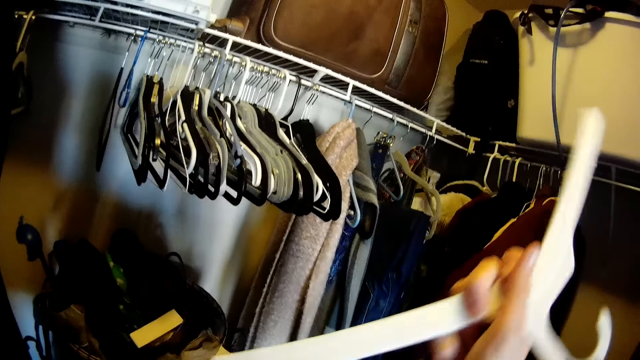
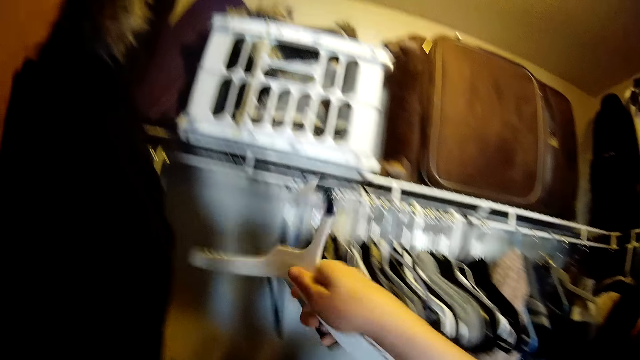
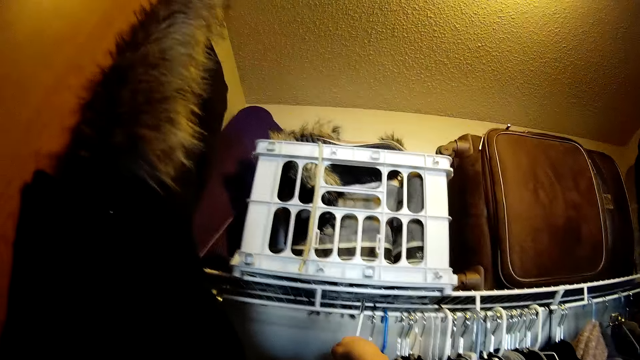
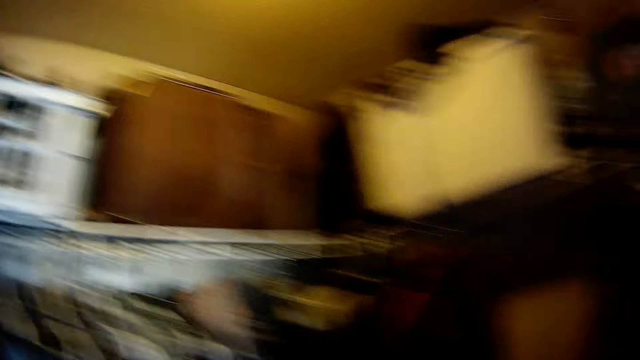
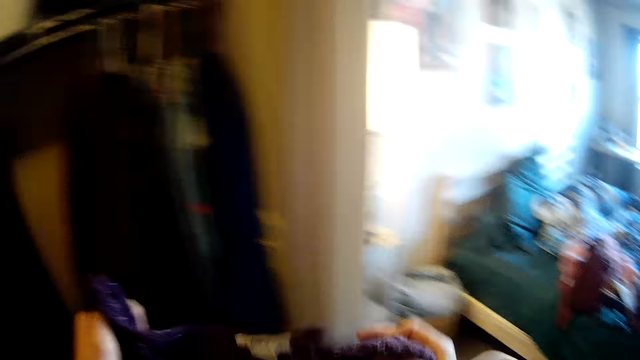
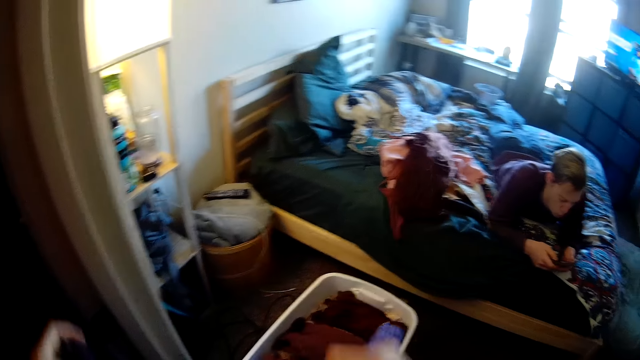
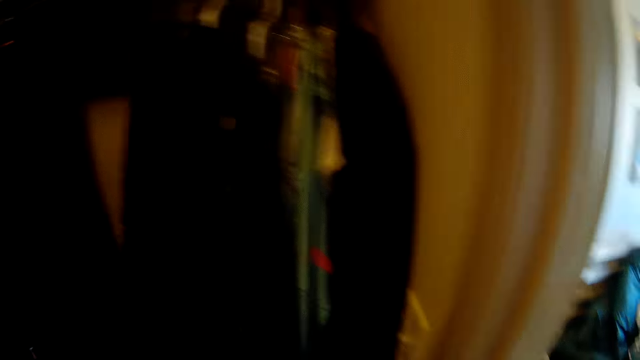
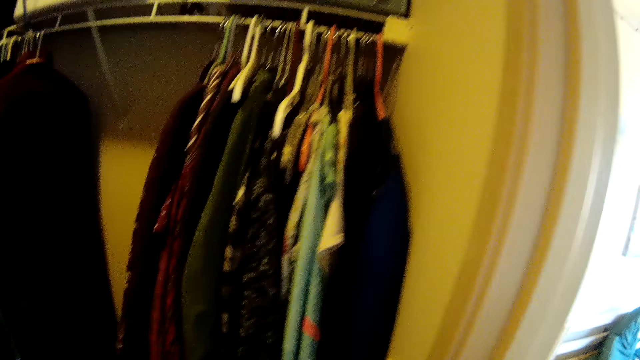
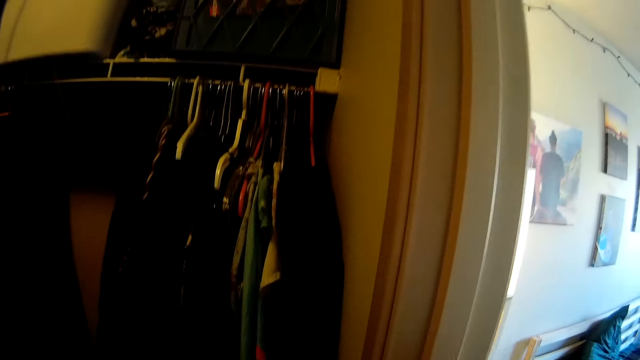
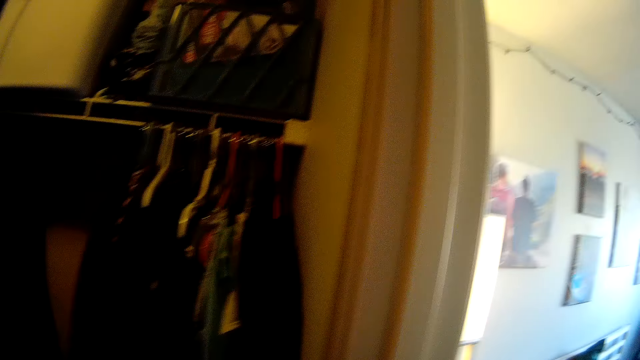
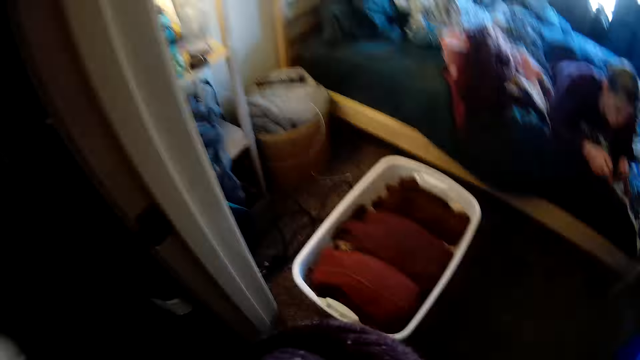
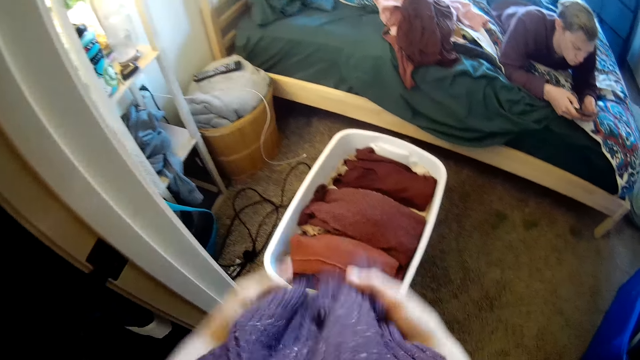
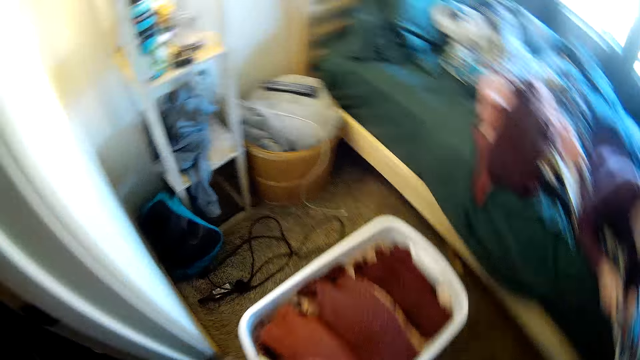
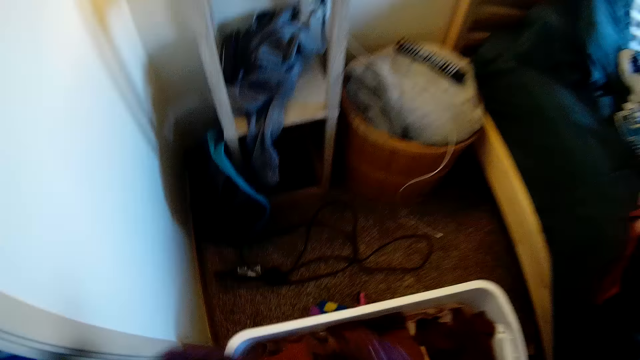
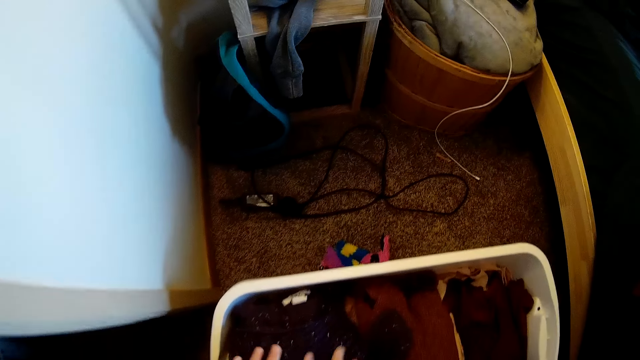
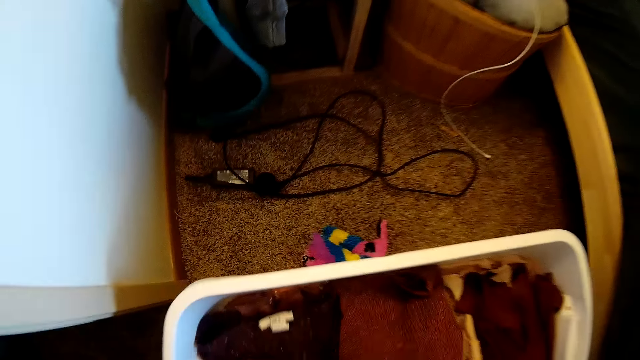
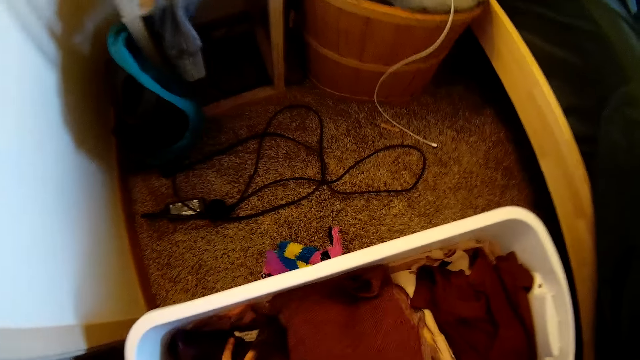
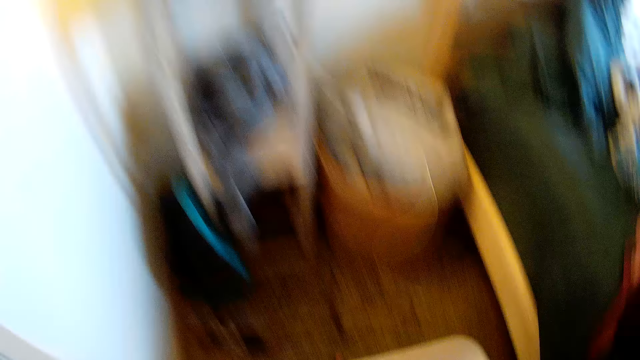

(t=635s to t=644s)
The camera wearer puts the cloth hanger on a shelf. They stare around. They hold the cloth with both hands. They stare around. They stare at the clothes on the shelf. They stare around. They fold the cloth with both hands. They put the cloth in a white clothes bin.

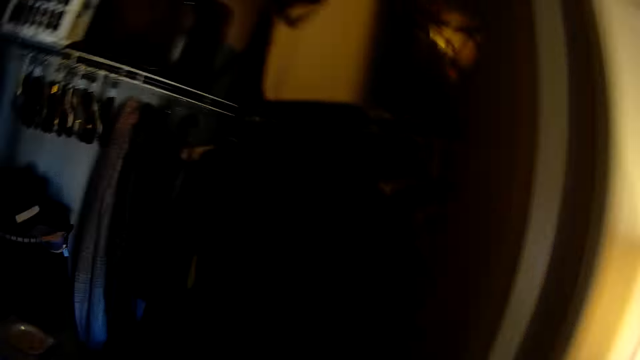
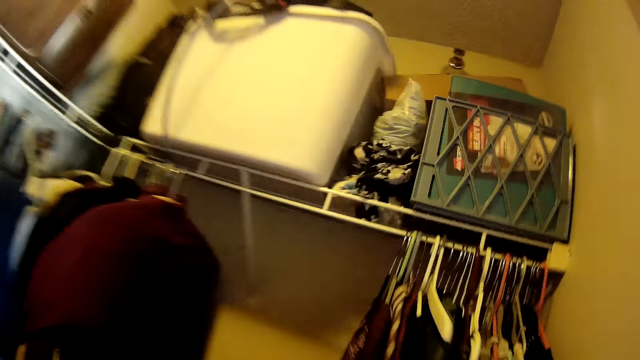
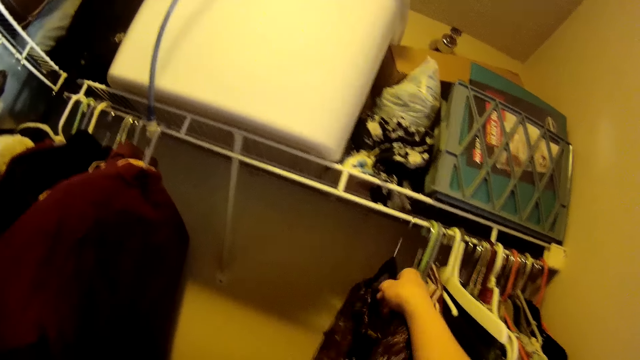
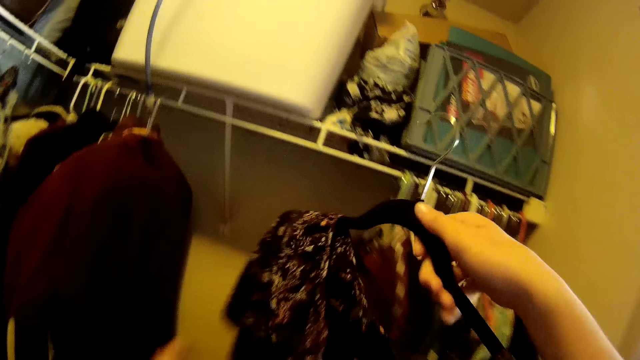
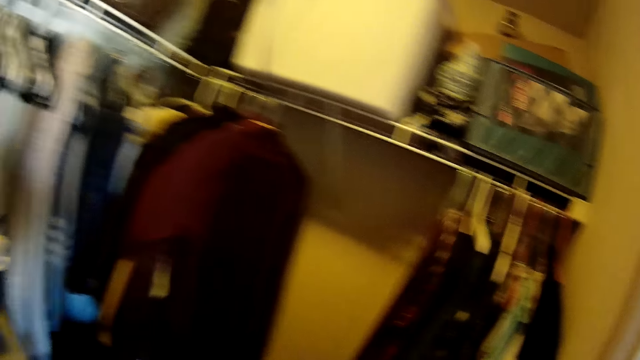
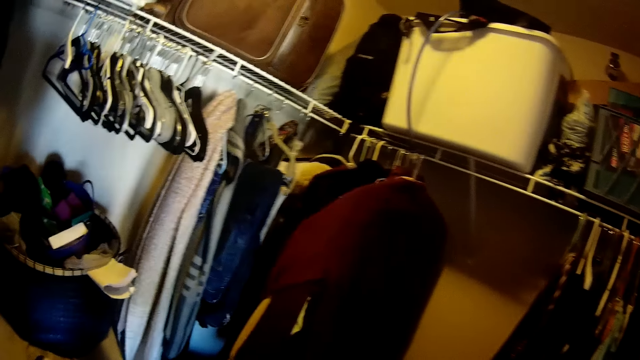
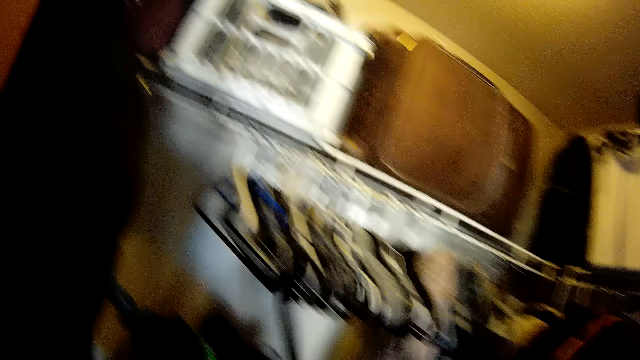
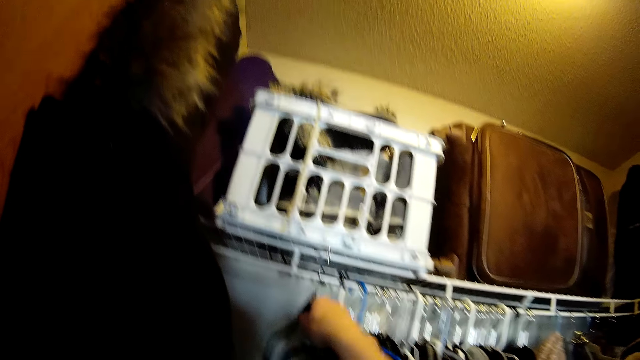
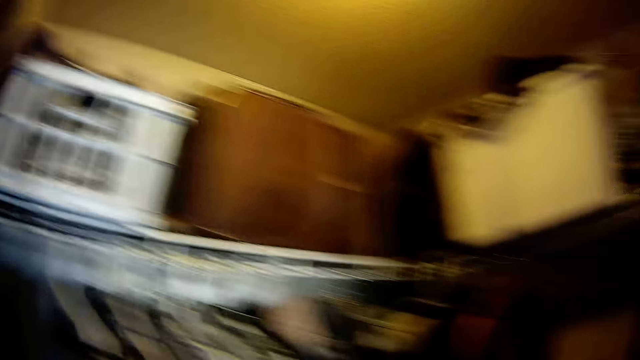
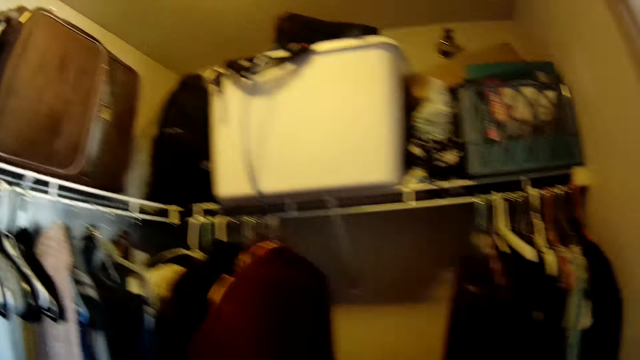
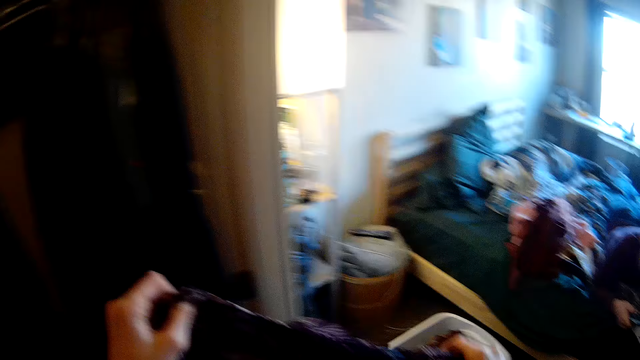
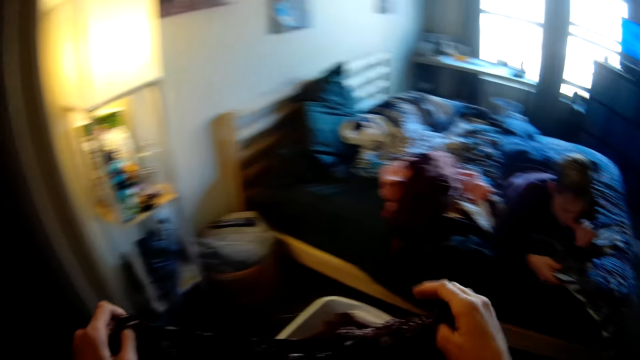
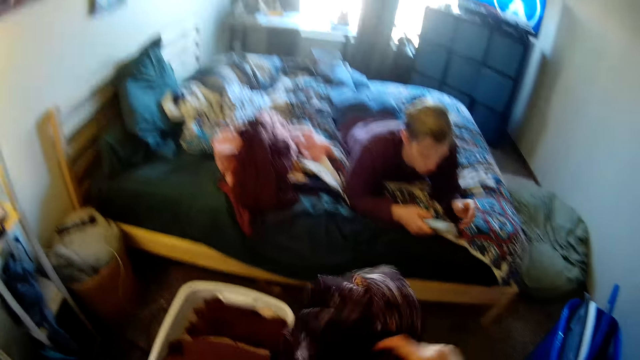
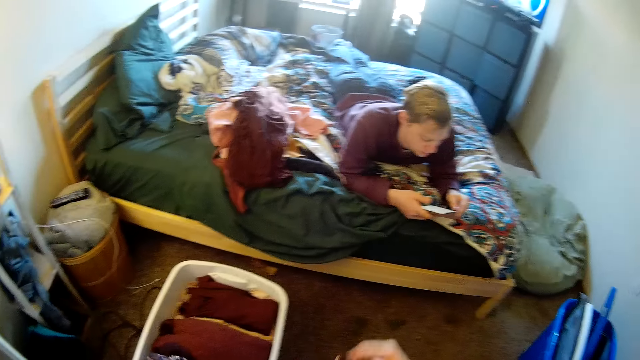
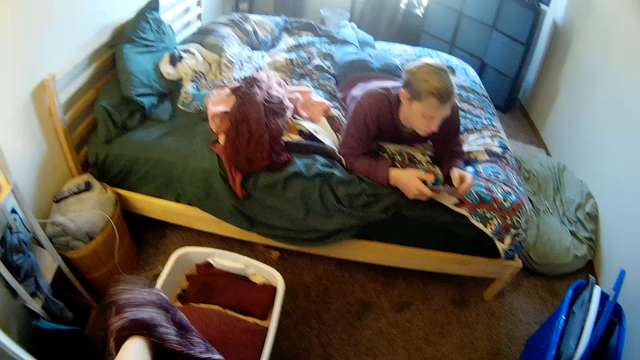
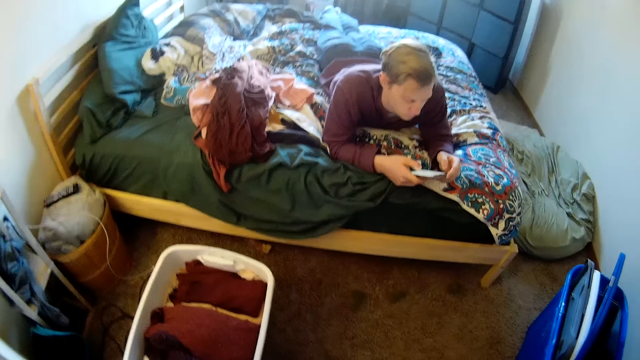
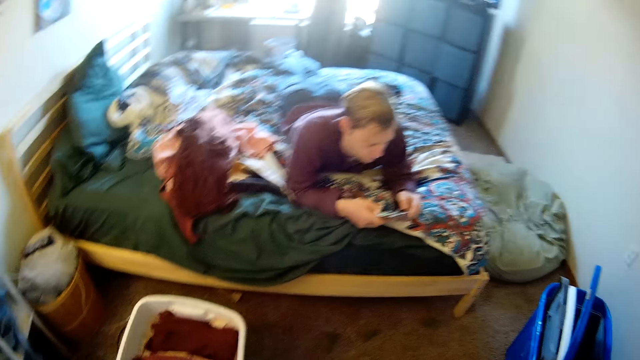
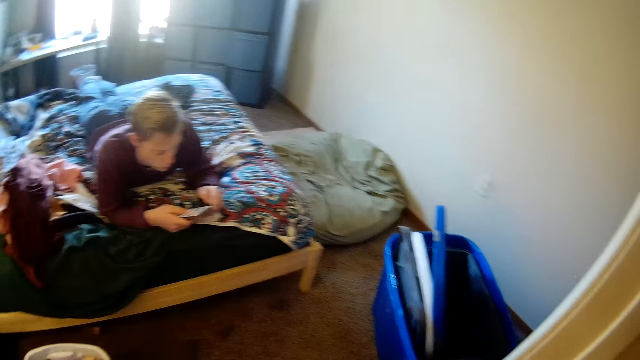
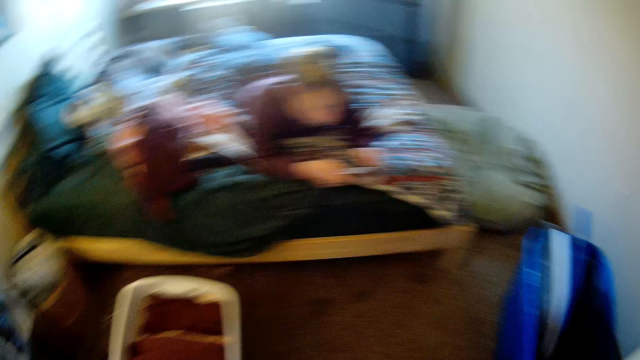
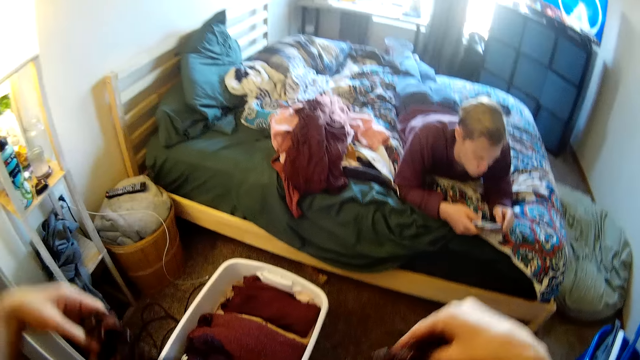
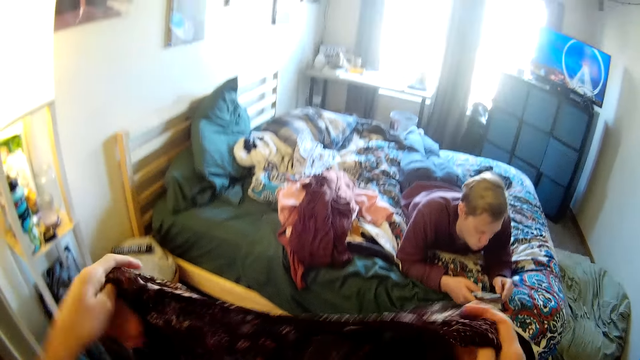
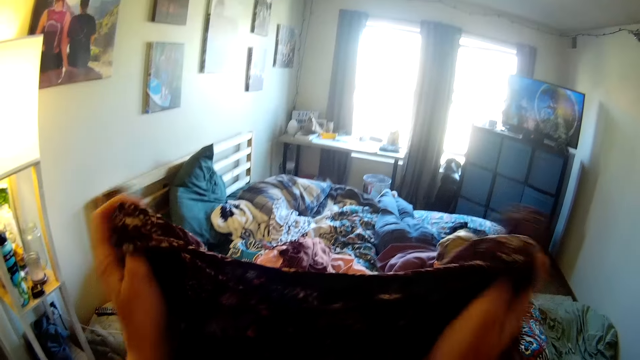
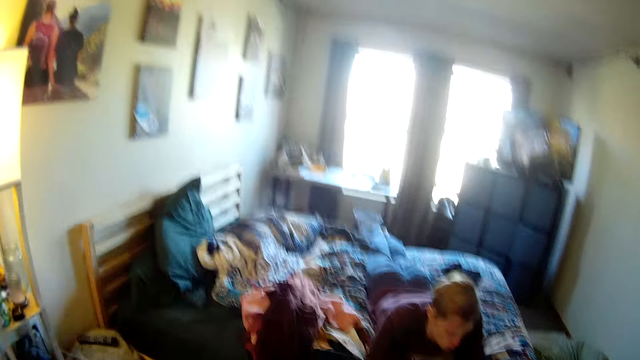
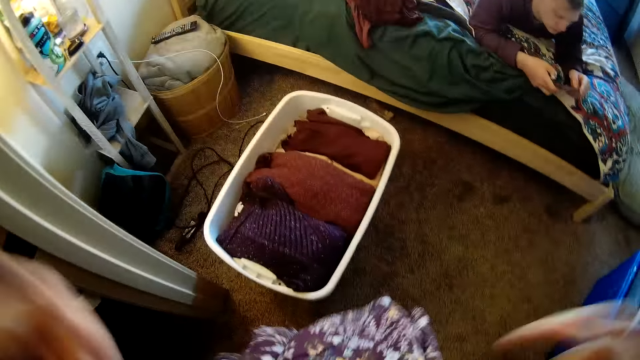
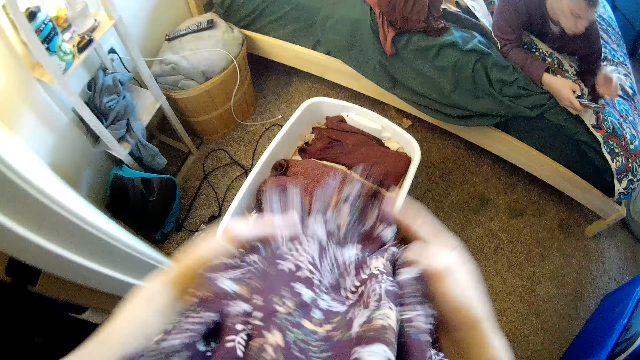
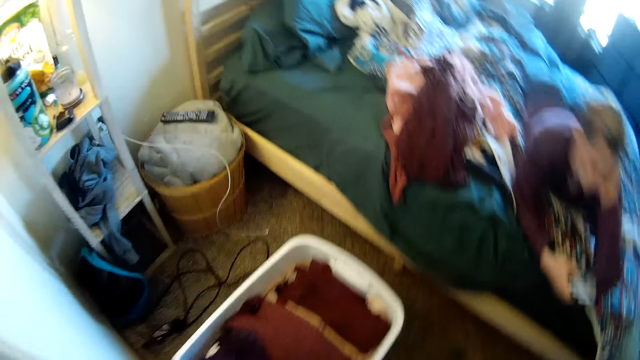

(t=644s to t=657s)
The camera wearer stares around. They walk towards the clothes at the shelf. They pick up the cloth in a hanger from the shelf. They remove the cloth from the hanger with their hands. They walk. They put the cloth hanger on the shelf. They stare around. They hold the cloth with both hands and cock the cloth with both hands. A man uses the phone. The camera wearer folds the cloth with both hands. They stare around. They hold the cloth with both hands and fold the cloth with both hands.
